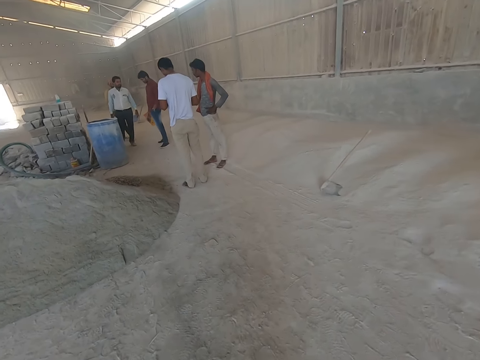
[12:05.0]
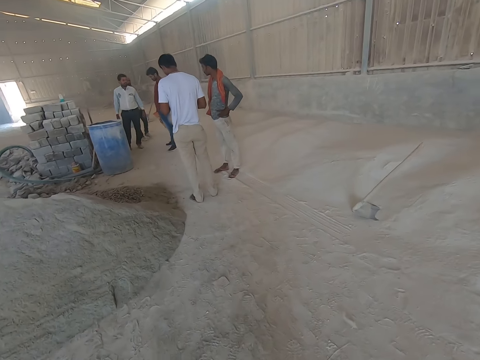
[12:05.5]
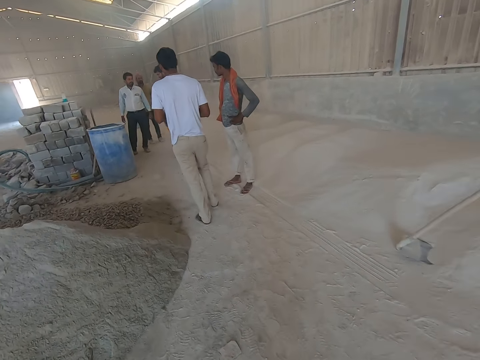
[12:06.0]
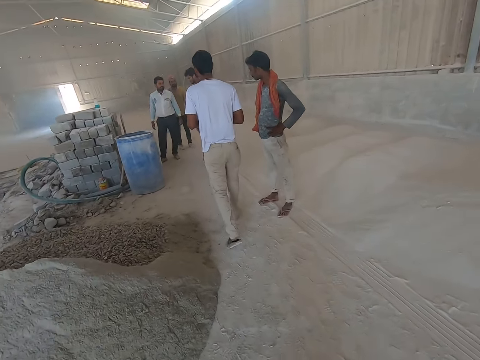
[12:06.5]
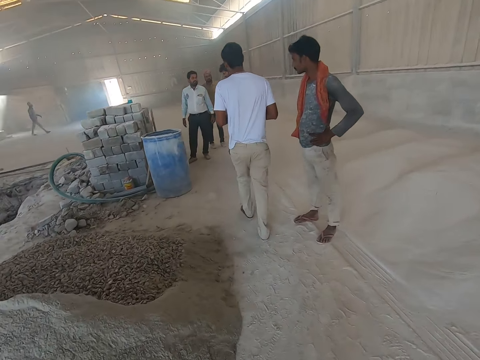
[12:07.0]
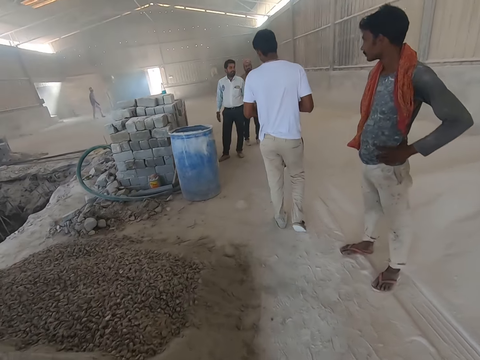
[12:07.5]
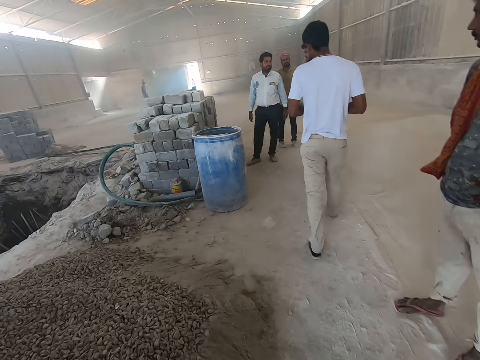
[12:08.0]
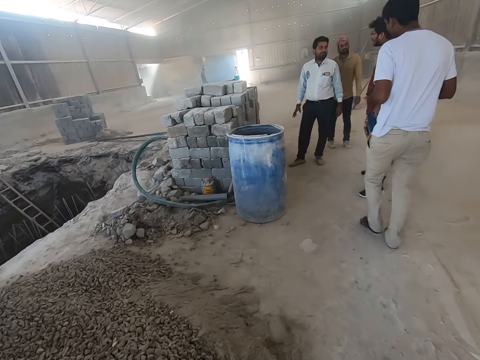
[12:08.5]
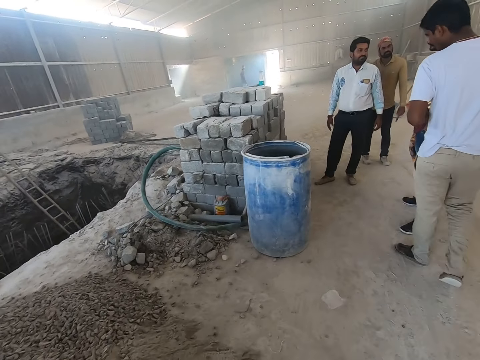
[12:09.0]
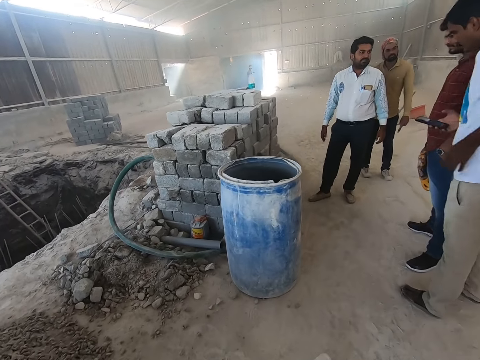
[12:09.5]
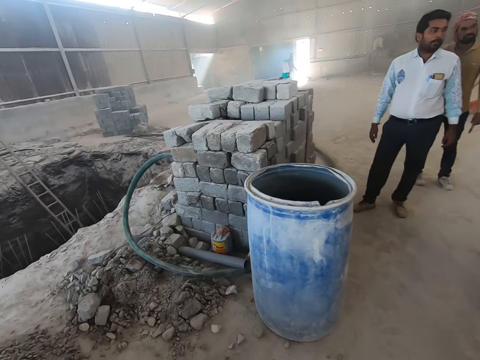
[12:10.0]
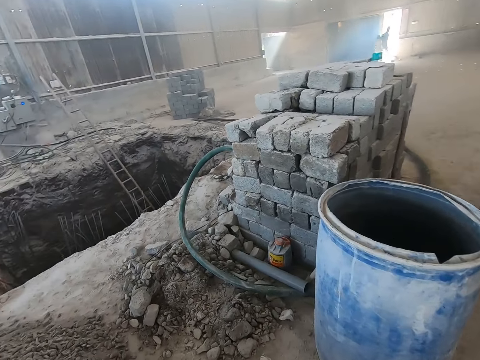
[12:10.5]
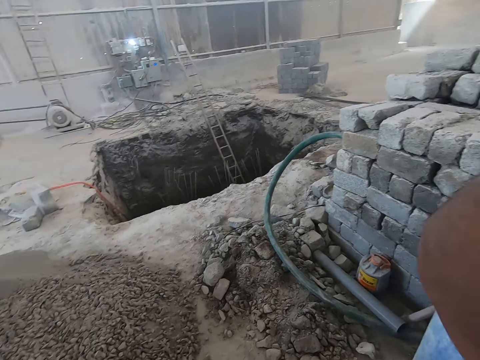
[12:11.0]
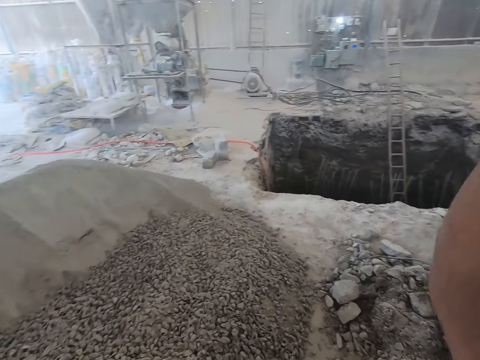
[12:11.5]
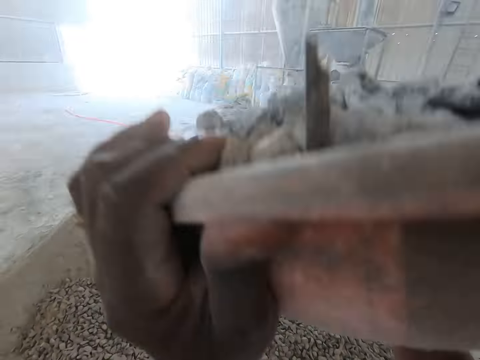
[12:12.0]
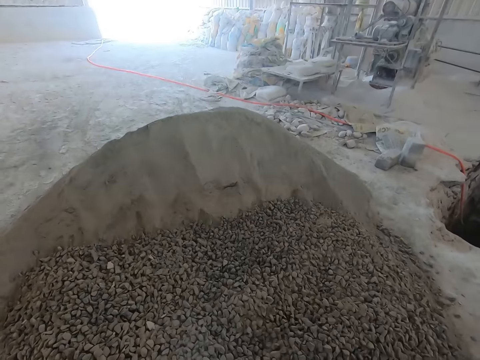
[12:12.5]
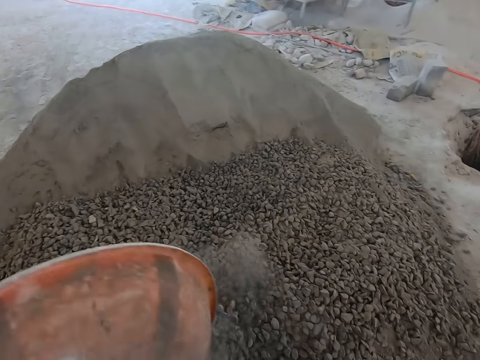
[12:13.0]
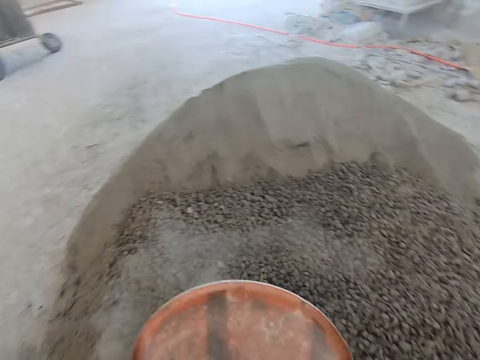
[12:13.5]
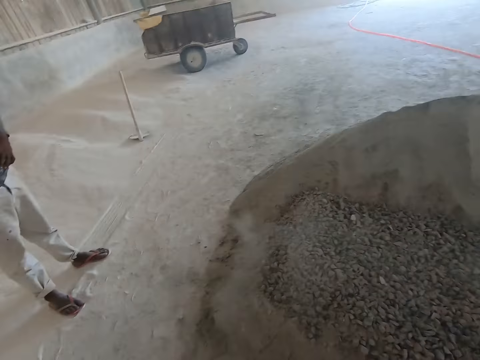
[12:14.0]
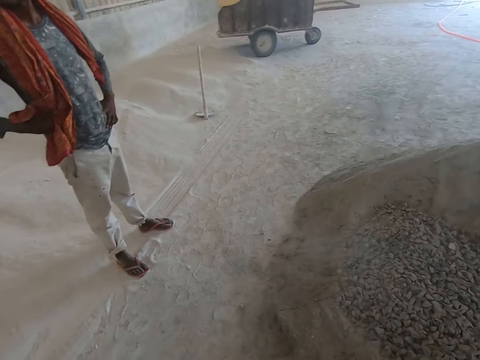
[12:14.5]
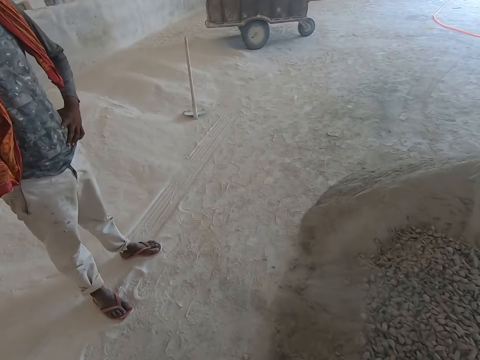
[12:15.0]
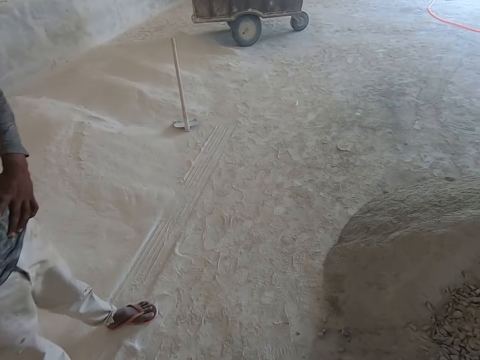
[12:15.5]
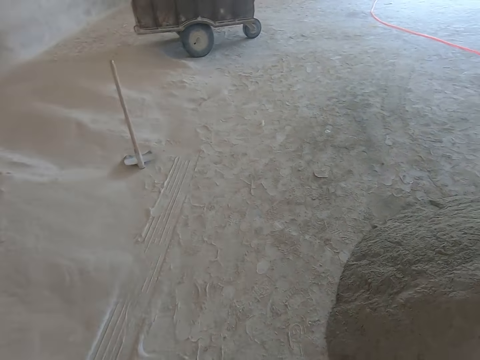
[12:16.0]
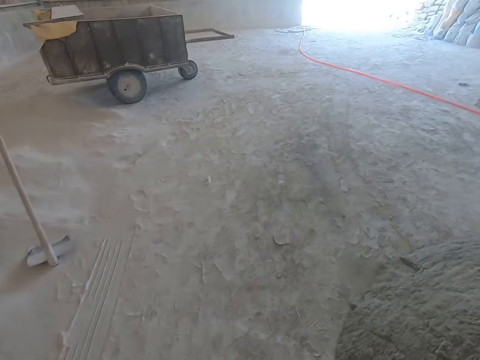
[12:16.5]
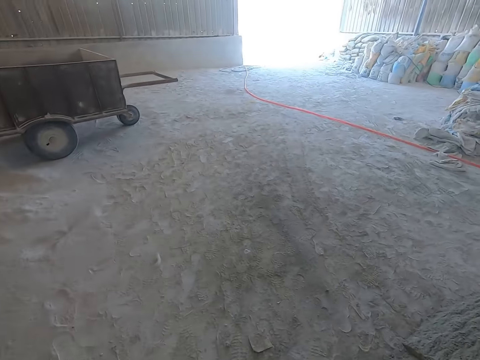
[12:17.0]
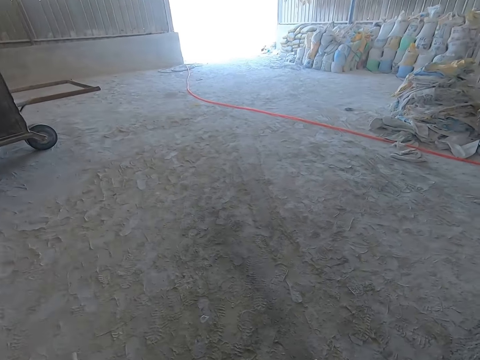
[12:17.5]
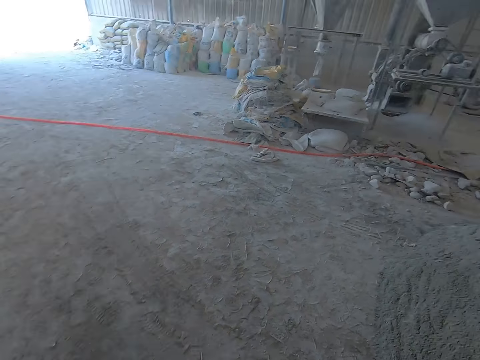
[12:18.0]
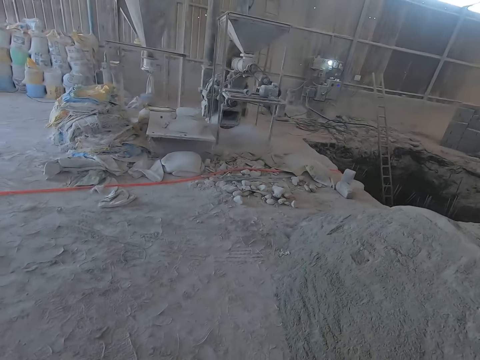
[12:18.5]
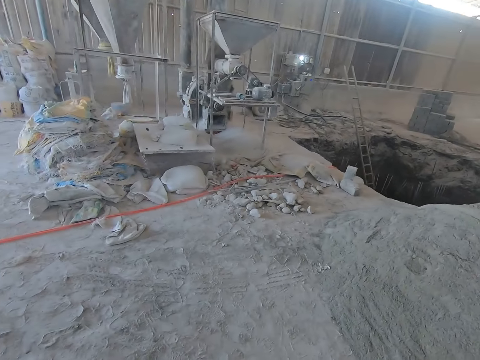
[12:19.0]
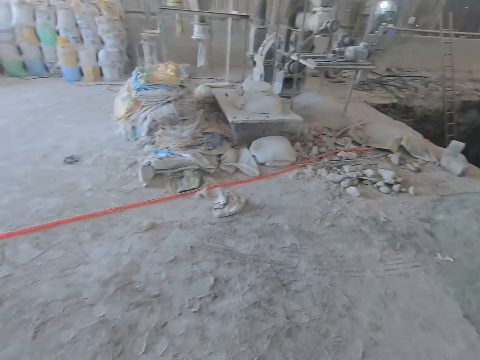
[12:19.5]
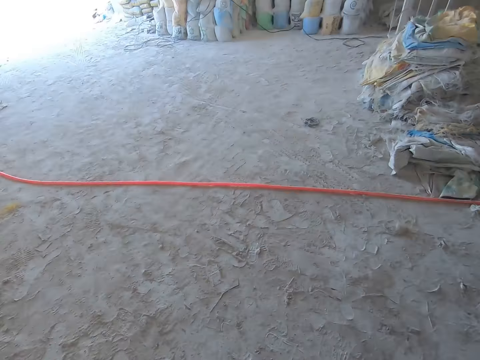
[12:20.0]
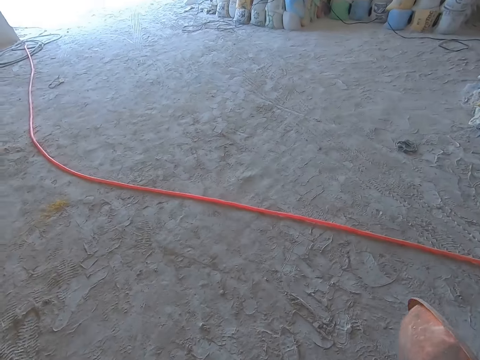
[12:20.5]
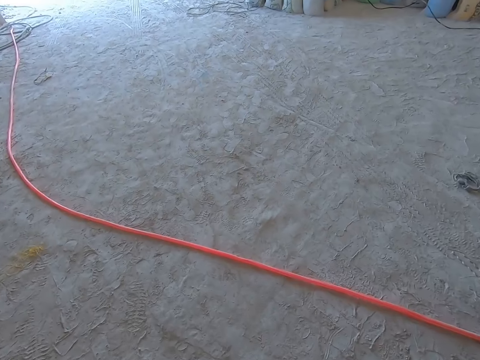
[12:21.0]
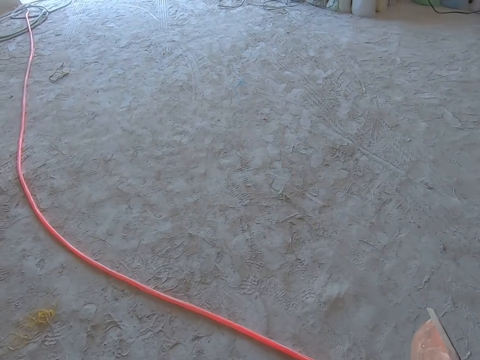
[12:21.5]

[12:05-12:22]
A man converses with another man in the construction site. The camera wearer pours the gravel in the bowl on the ground with his hands. He walks out from the construction site.

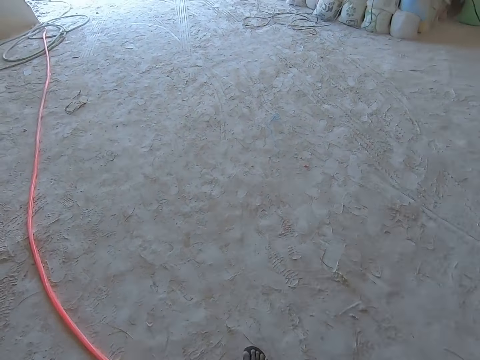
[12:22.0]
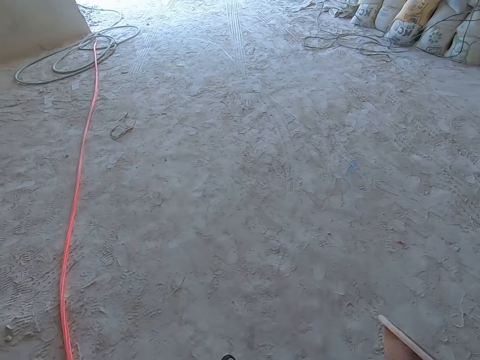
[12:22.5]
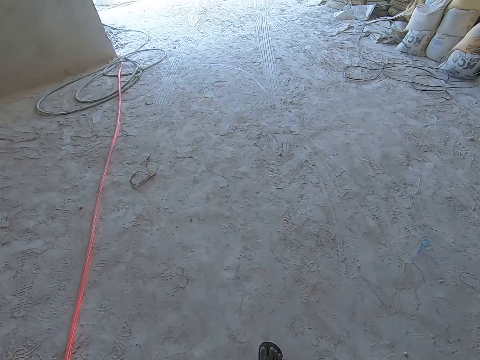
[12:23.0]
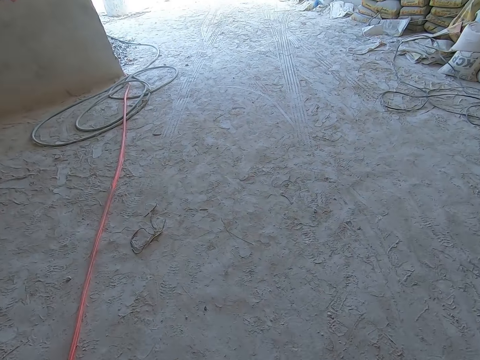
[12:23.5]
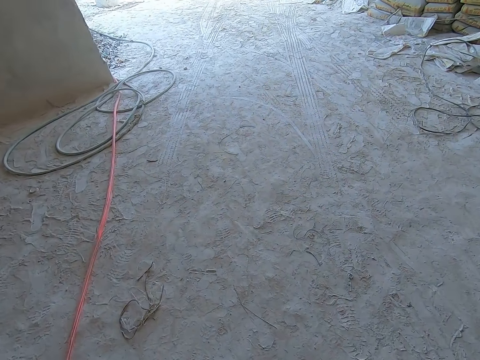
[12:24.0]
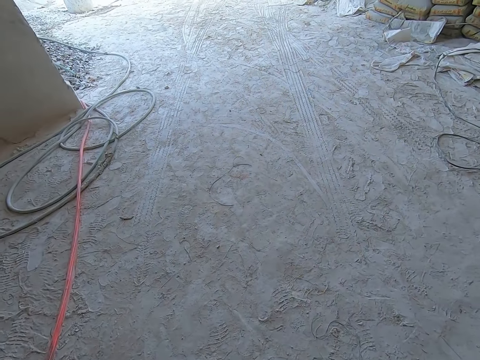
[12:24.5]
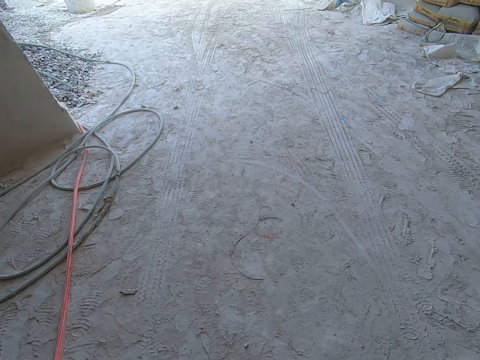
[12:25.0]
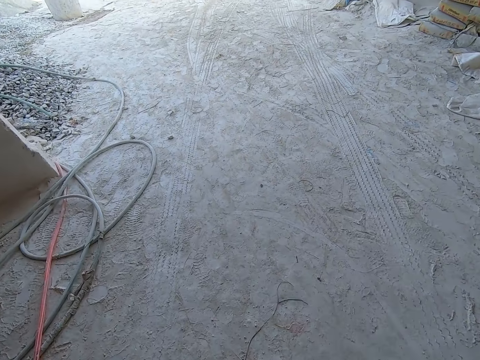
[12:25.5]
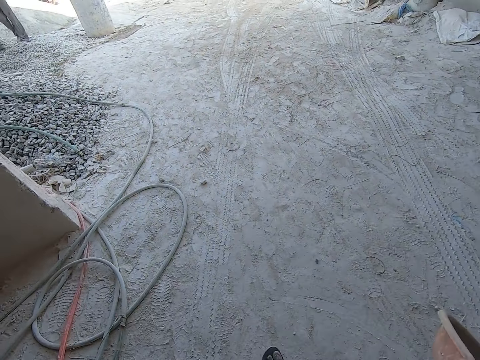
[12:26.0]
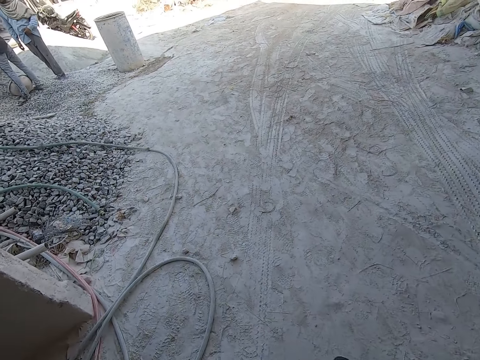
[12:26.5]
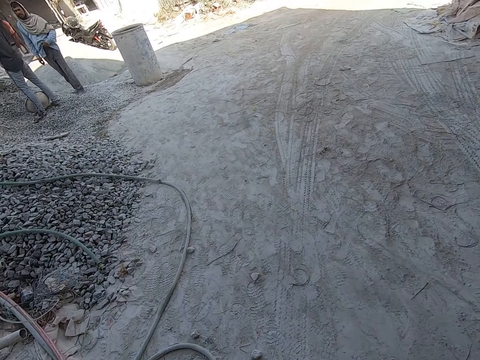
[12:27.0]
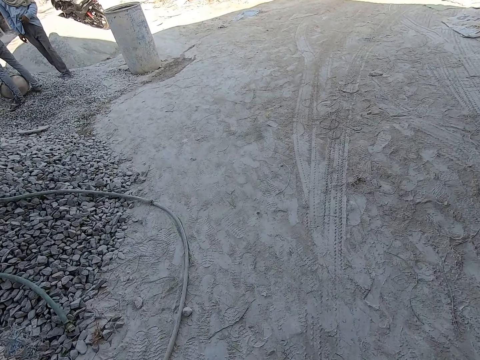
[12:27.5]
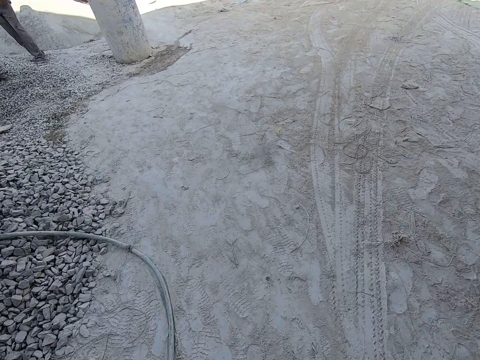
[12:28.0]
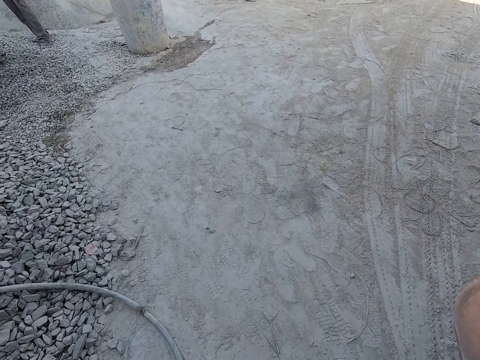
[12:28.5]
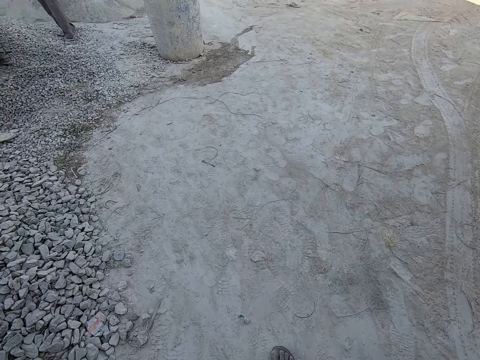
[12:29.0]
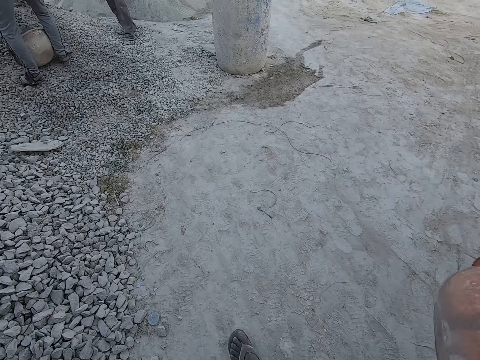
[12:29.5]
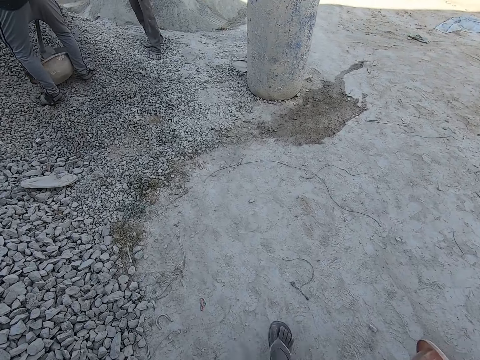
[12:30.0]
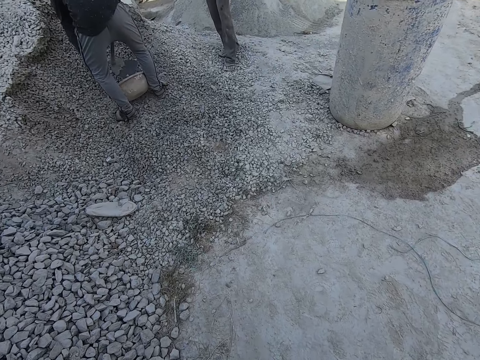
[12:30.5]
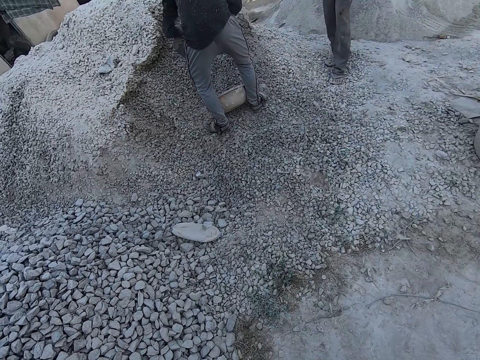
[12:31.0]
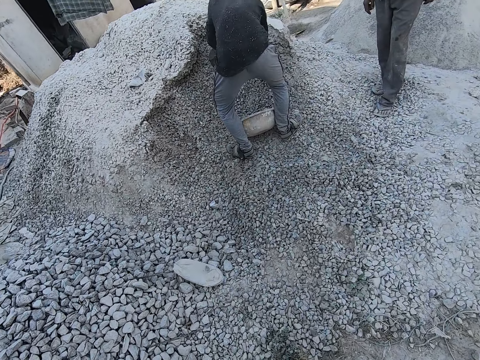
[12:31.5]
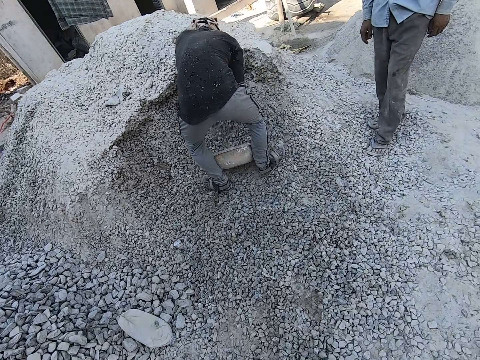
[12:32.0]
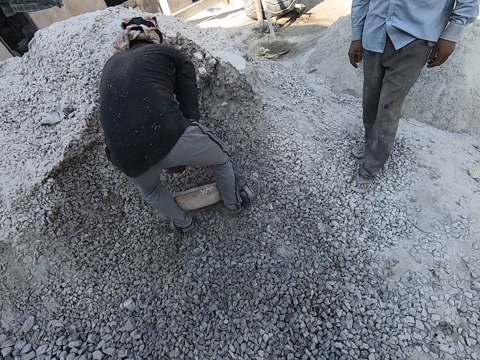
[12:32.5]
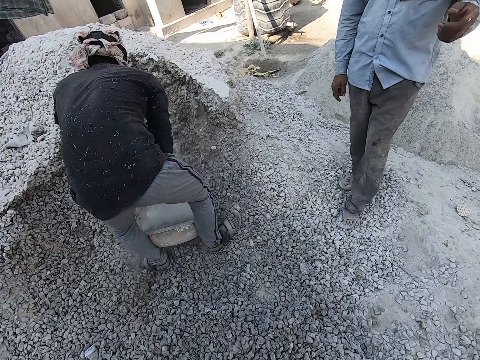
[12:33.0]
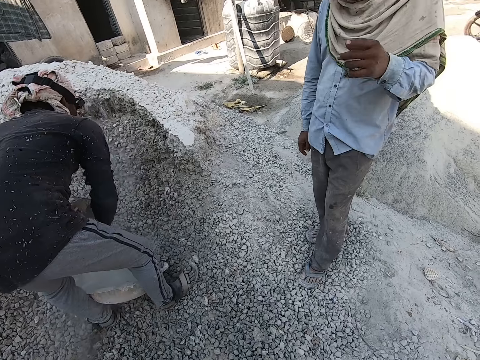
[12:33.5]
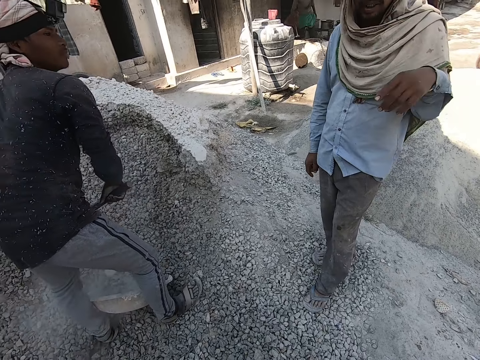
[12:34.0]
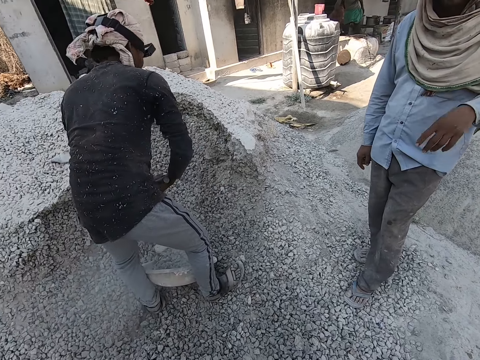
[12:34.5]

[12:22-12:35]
A man packs gravel from the ground into the head pan with the hoe in his hands. The camera wearer converses with another man.
